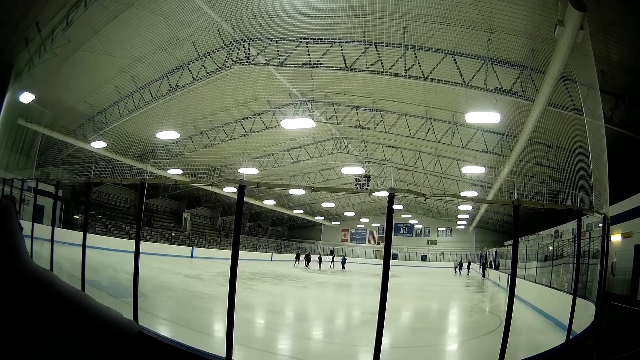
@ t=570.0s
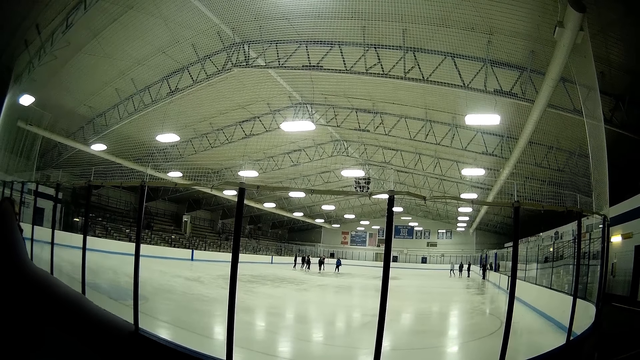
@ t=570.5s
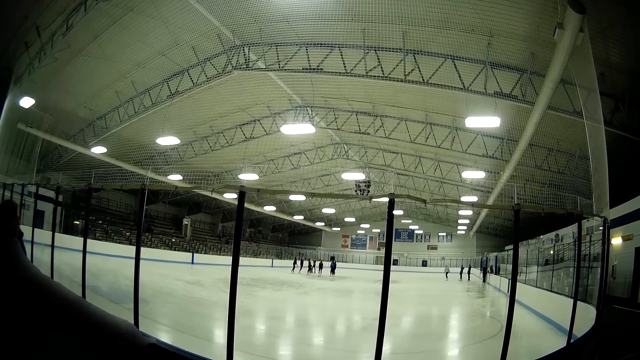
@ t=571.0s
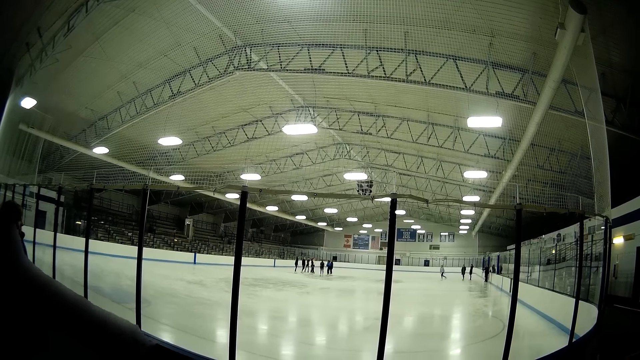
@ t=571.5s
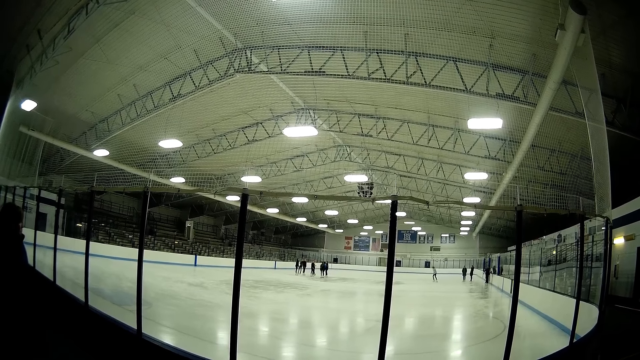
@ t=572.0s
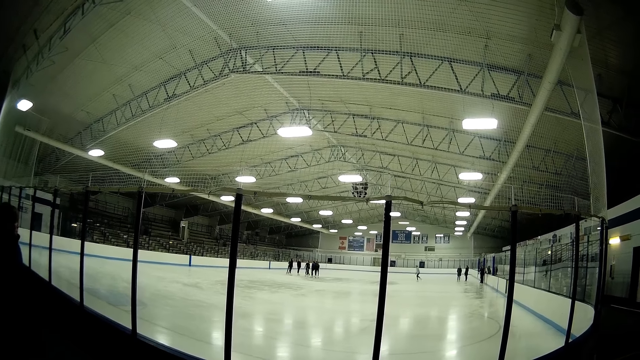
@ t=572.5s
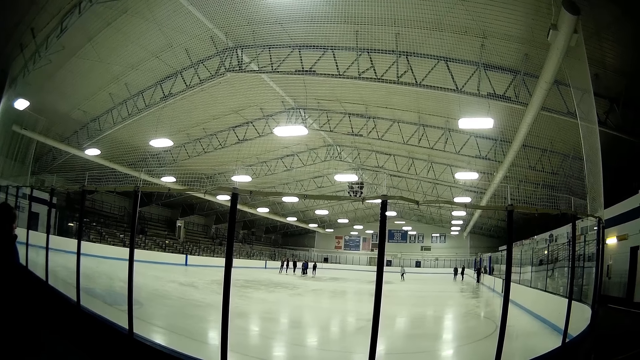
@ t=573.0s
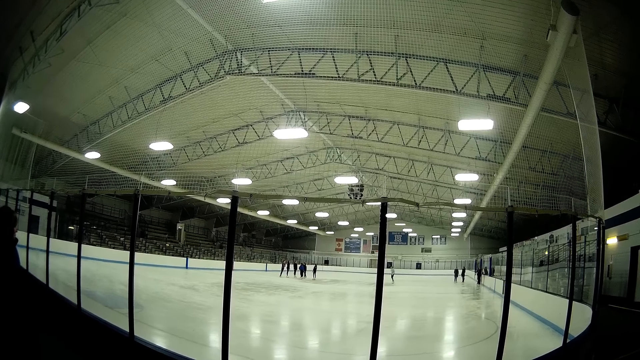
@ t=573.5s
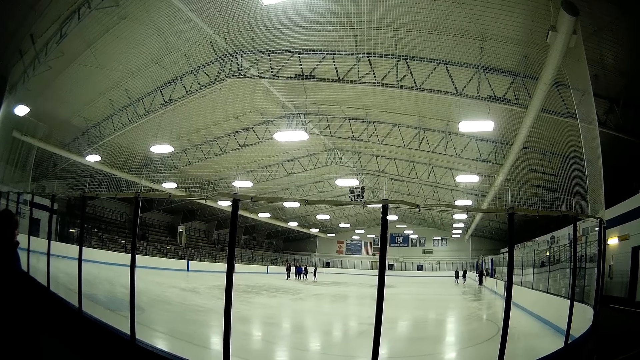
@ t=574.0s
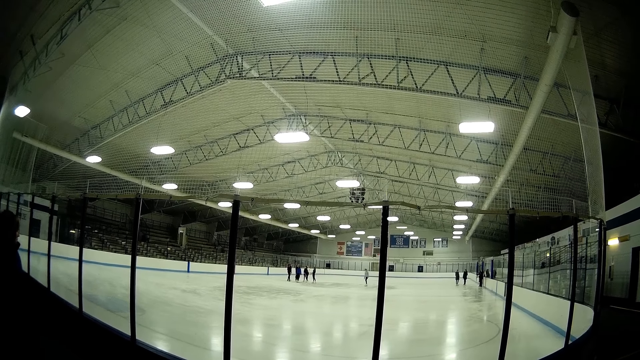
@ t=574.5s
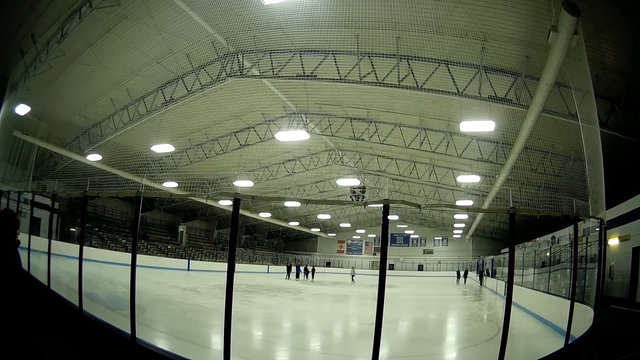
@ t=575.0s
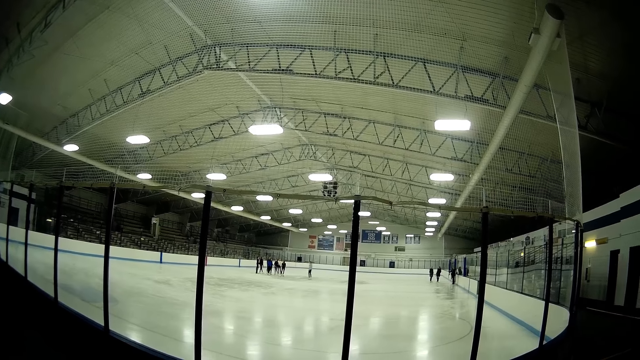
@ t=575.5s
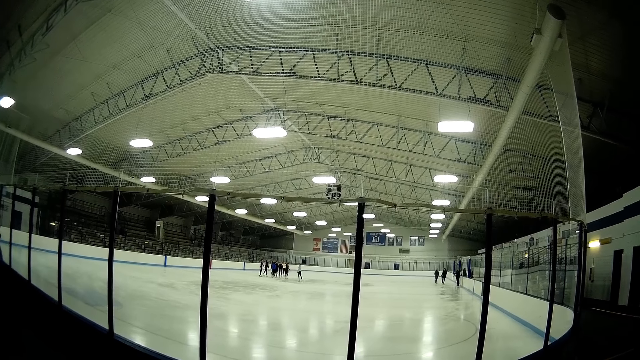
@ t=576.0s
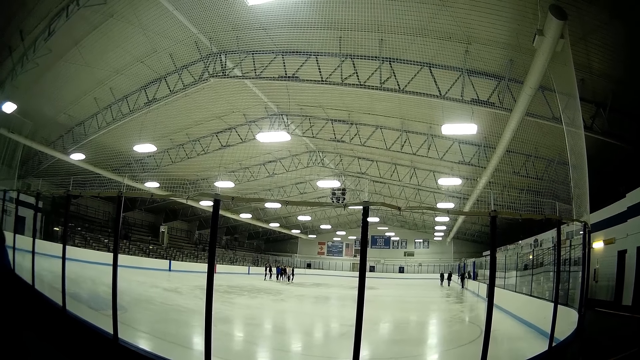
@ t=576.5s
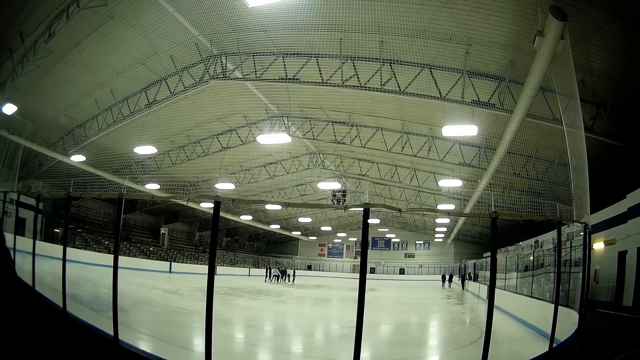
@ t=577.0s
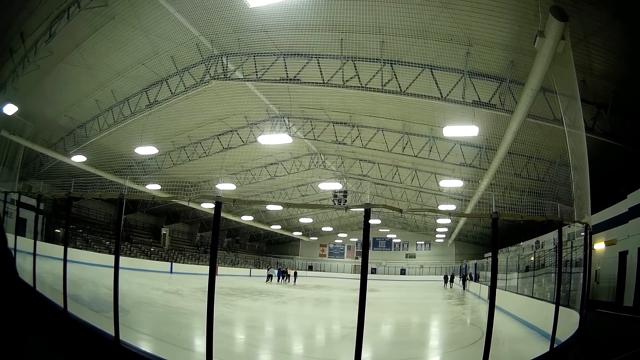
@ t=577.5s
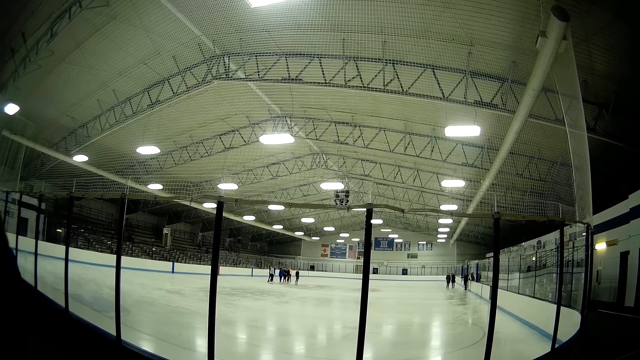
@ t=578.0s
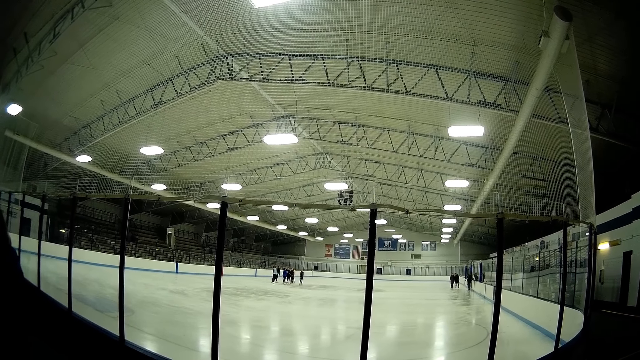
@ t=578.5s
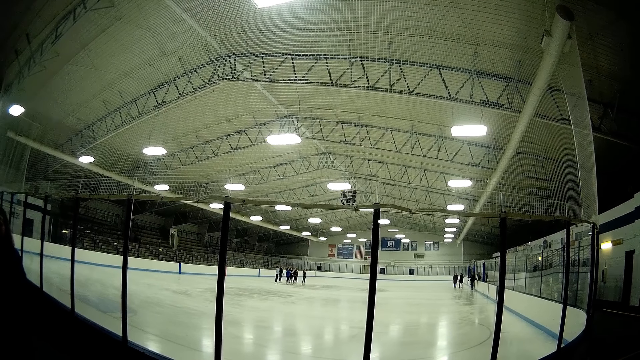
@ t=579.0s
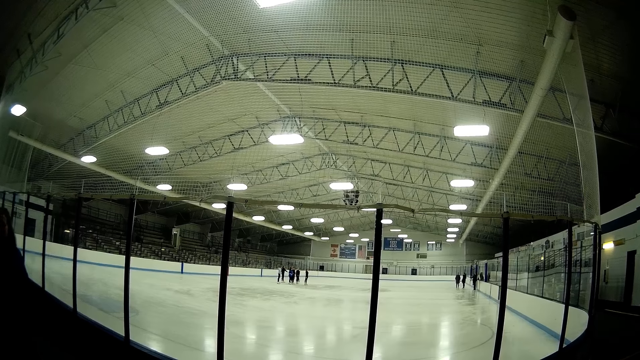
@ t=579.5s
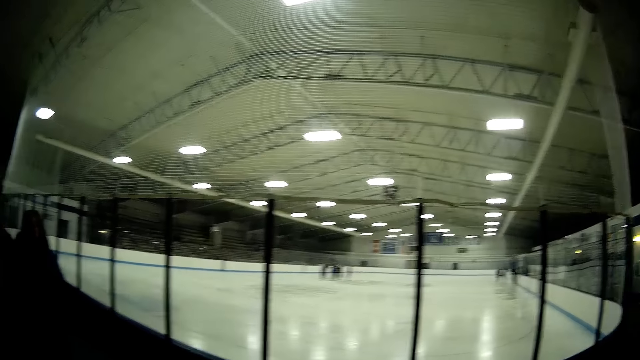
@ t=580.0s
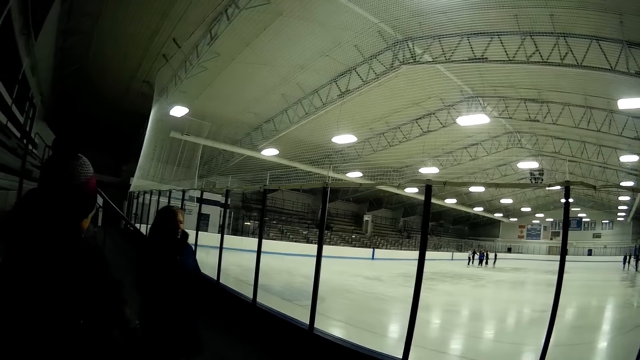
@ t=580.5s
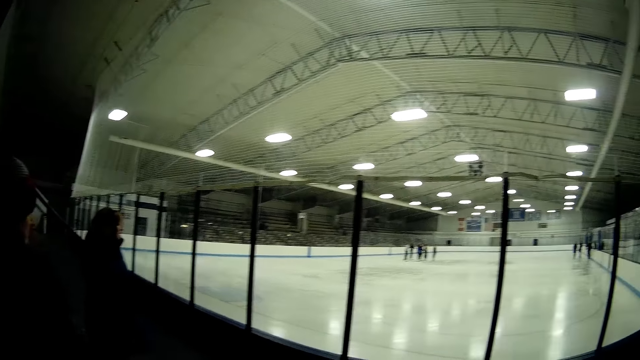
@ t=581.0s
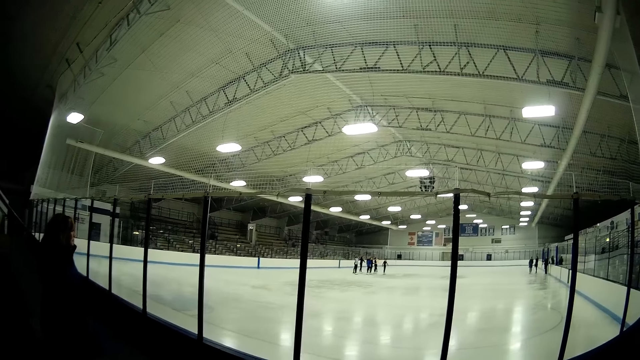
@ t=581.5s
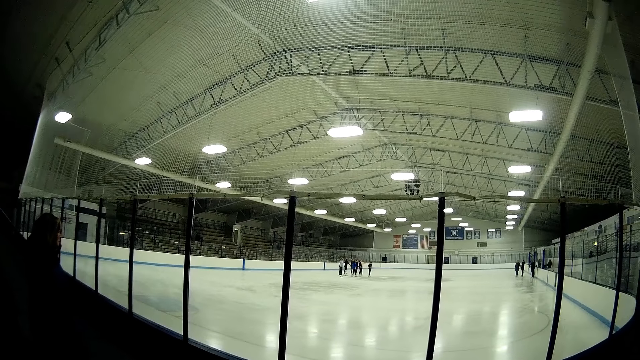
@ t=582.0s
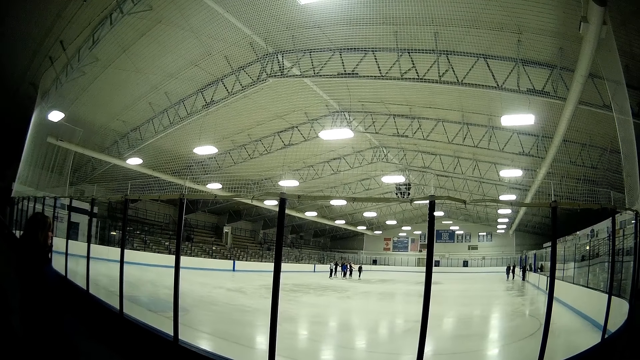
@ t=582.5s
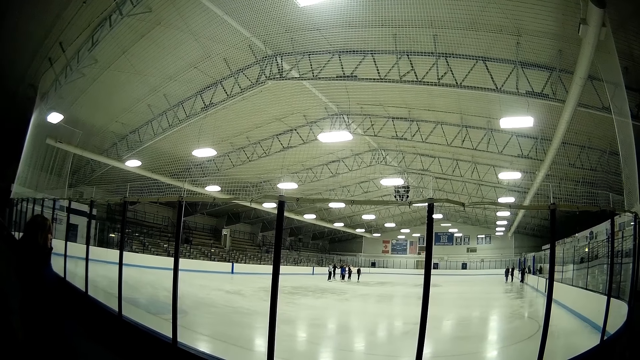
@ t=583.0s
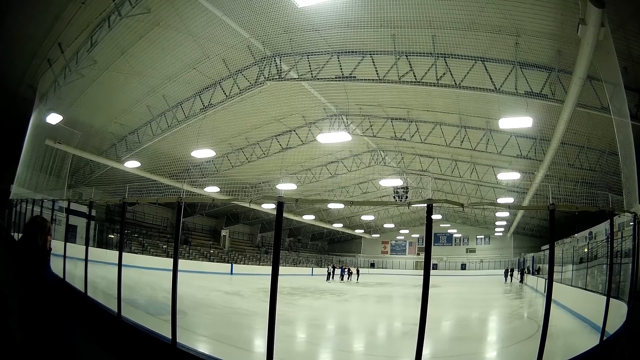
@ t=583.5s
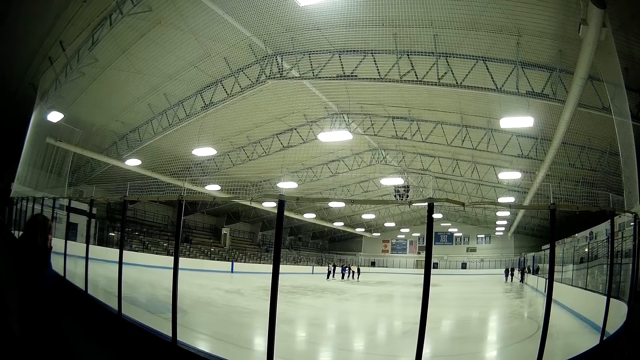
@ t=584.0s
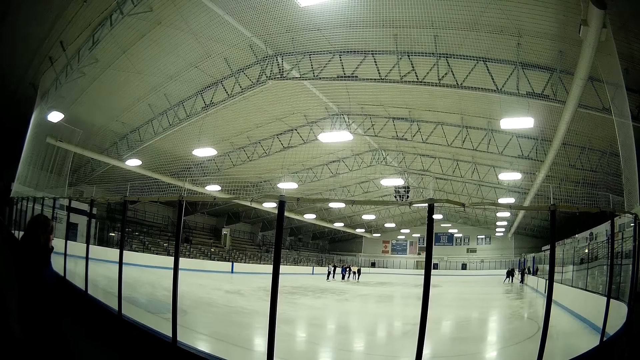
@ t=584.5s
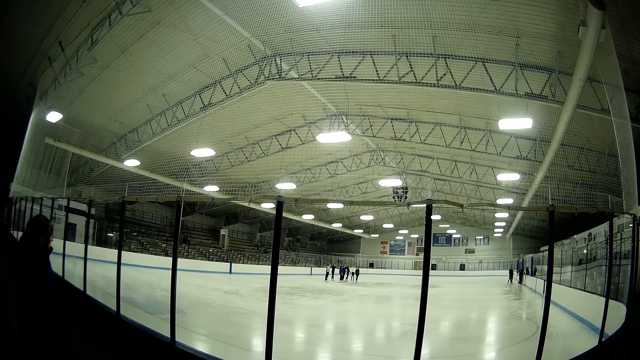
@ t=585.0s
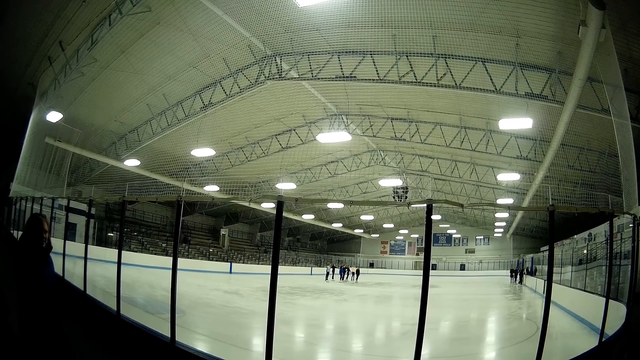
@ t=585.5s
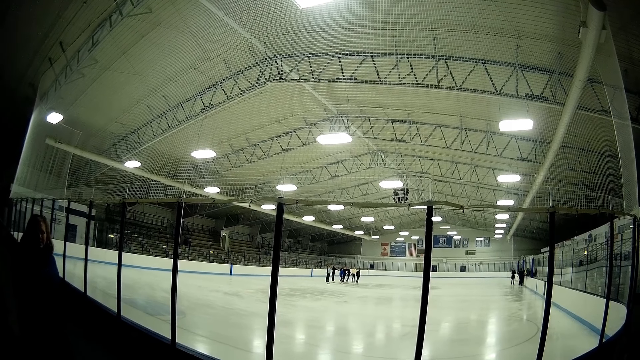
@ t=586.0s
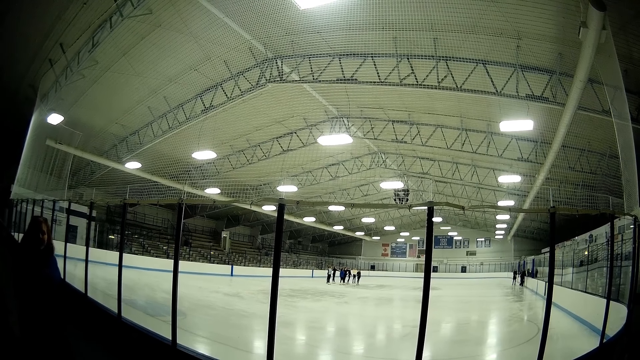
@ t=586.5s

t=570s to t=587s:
The camera wearer looks around.

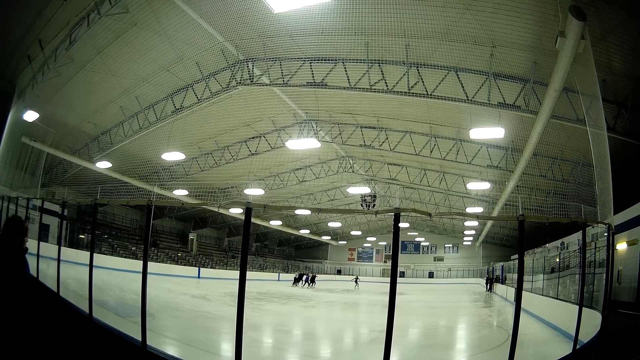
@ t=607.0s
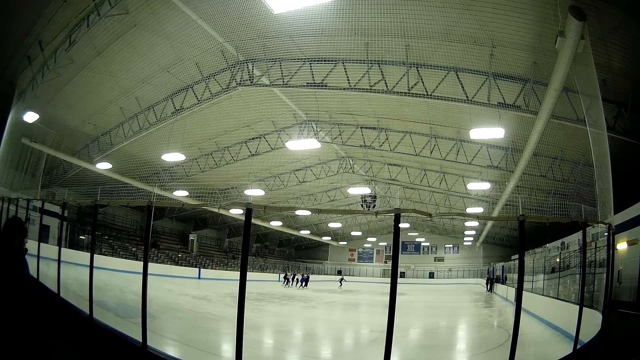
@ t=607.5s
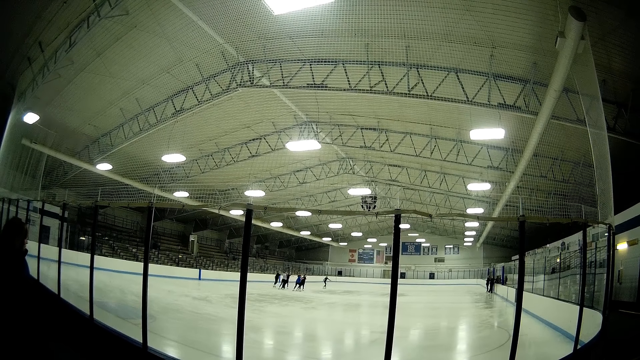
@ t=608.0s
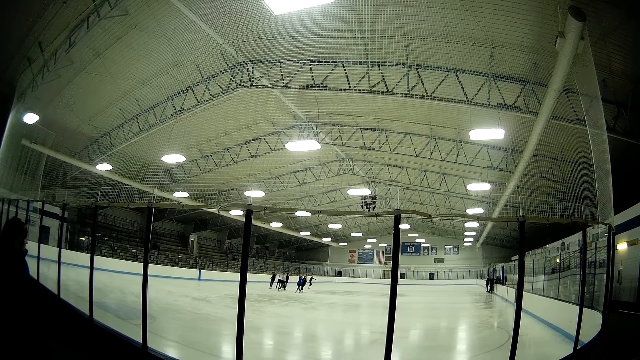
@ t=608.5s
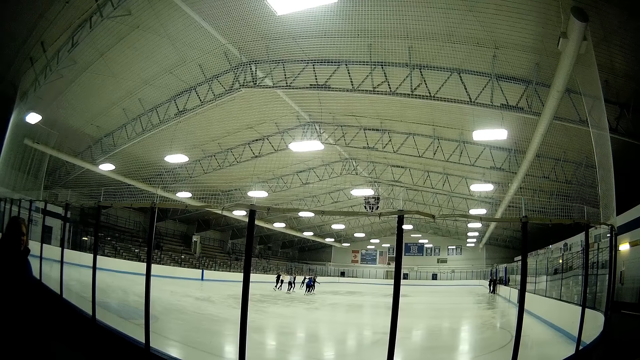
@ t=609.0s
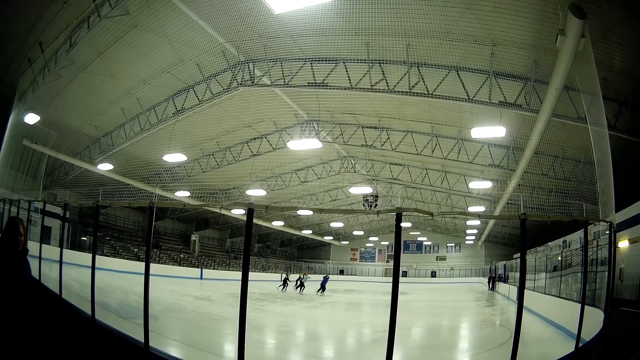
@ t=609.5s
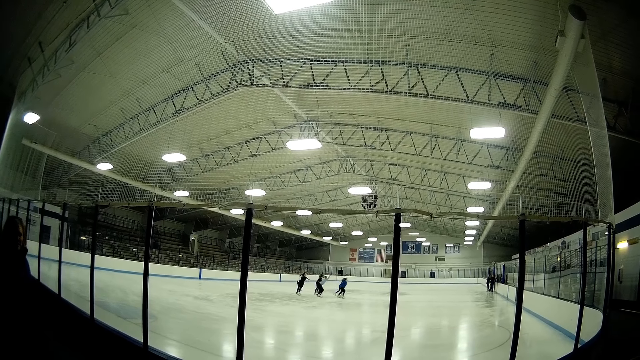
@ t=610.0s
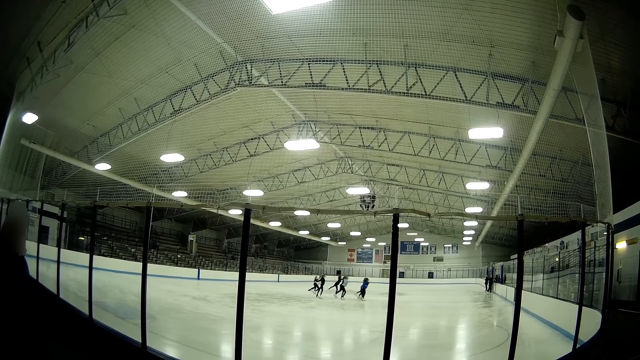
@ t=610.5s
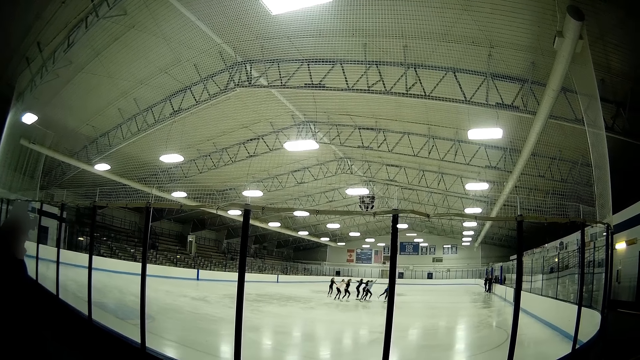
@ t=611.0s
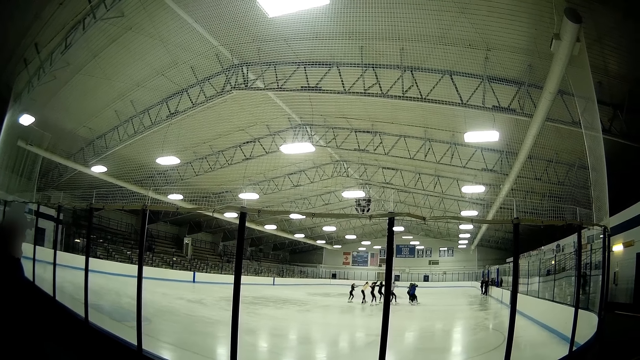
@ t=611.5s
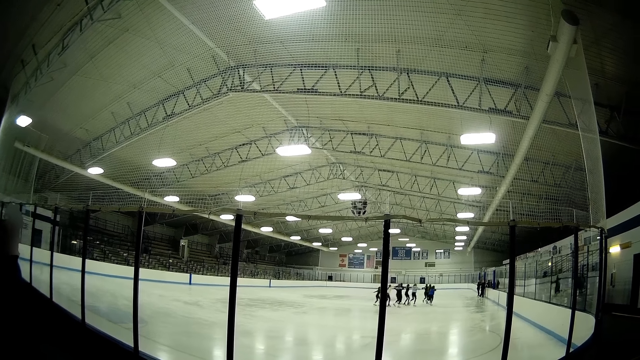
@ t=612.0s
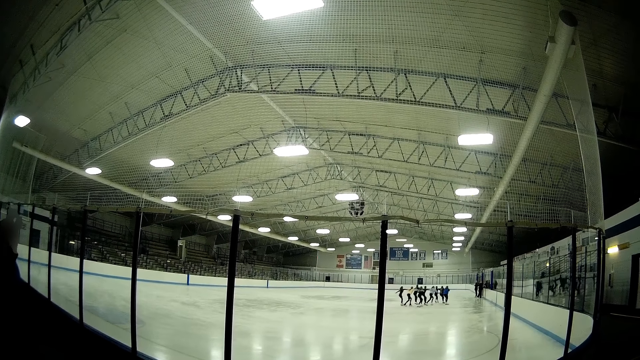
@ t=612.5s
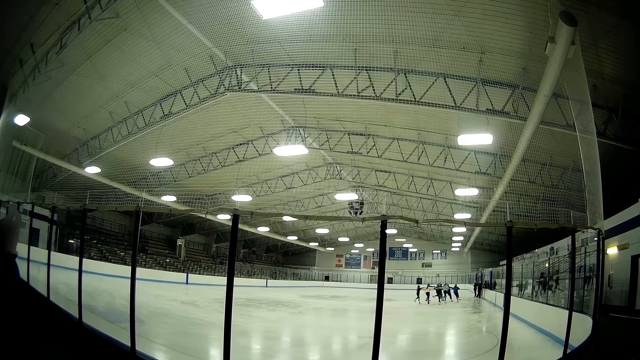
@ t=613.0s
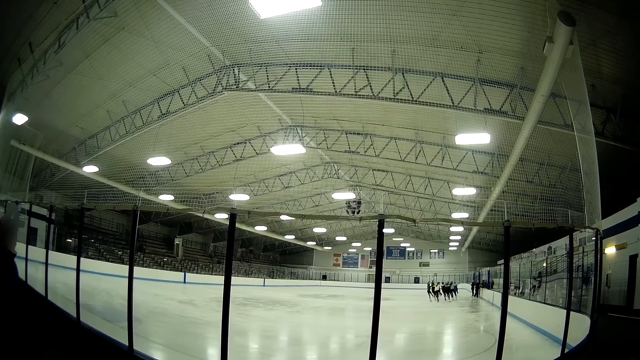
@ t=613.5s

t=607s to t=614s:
The camera wearer looks at skaters.
